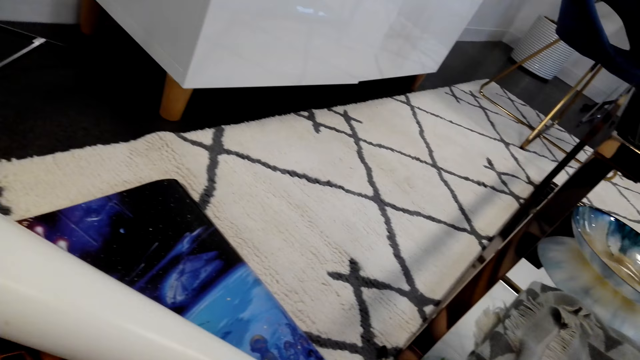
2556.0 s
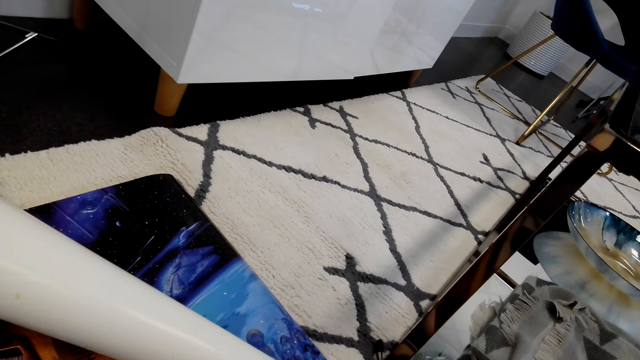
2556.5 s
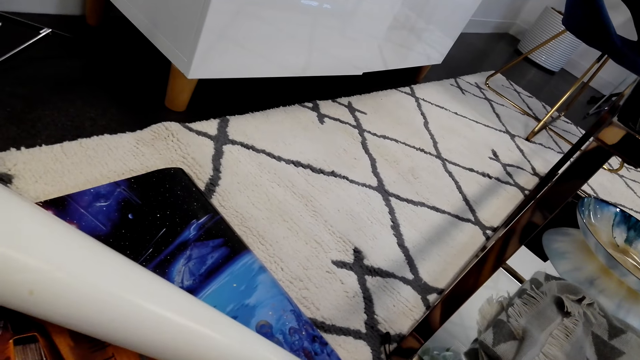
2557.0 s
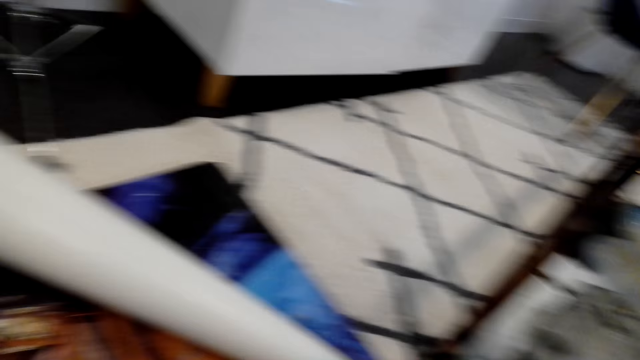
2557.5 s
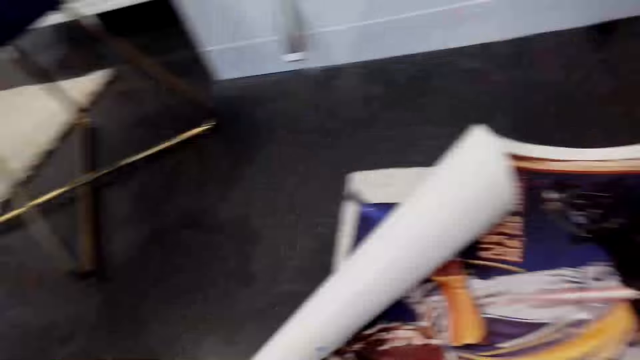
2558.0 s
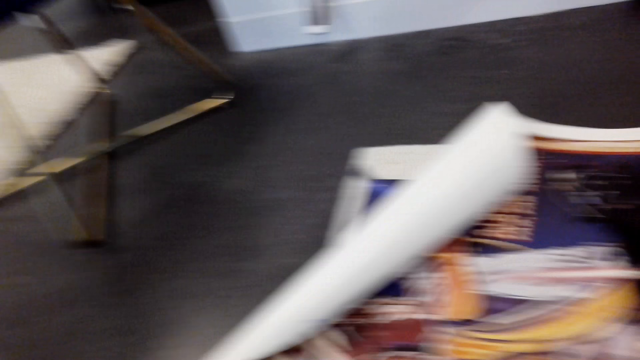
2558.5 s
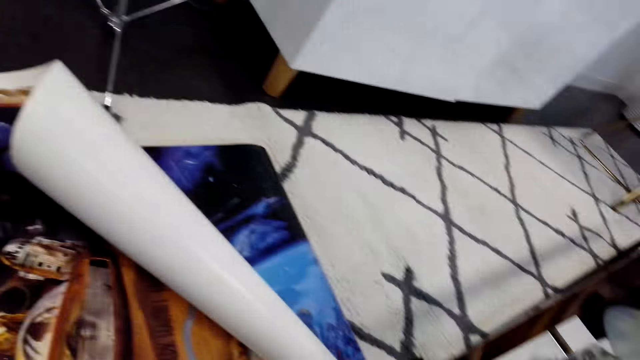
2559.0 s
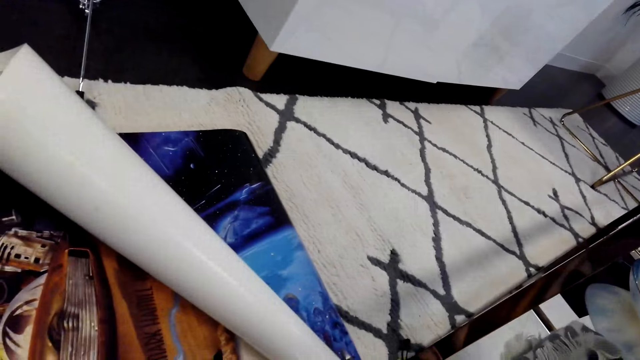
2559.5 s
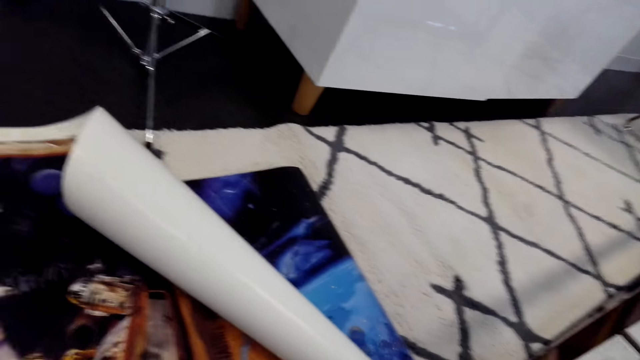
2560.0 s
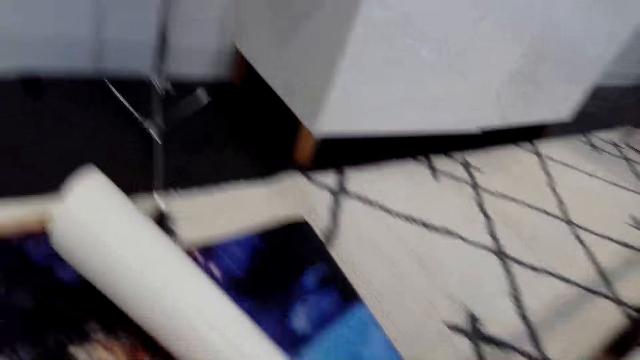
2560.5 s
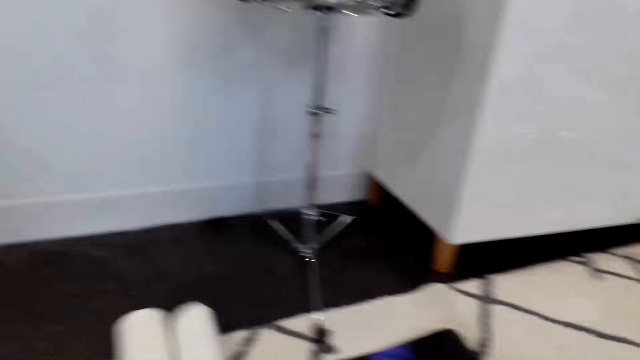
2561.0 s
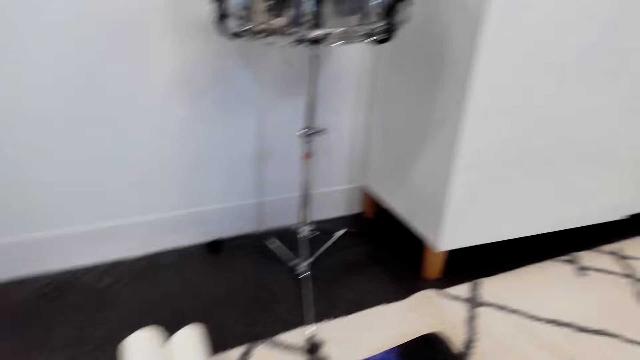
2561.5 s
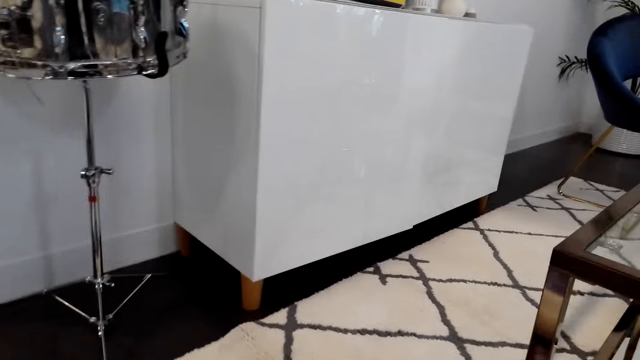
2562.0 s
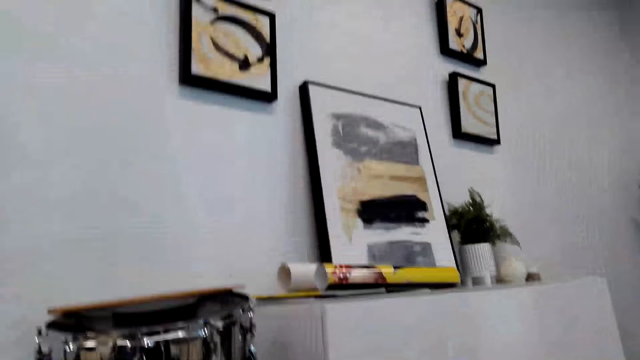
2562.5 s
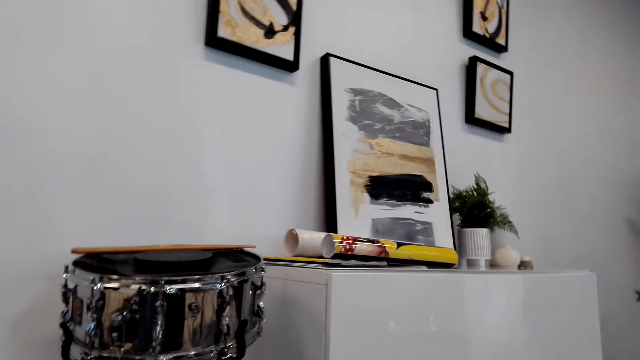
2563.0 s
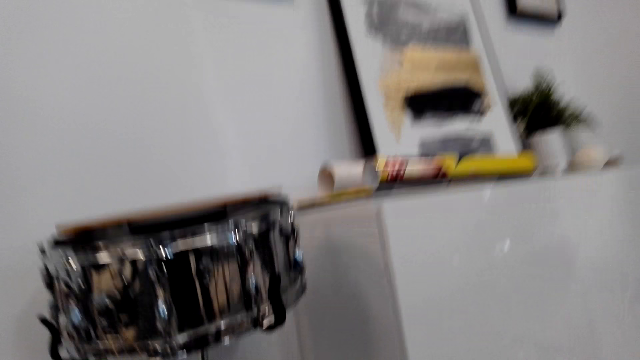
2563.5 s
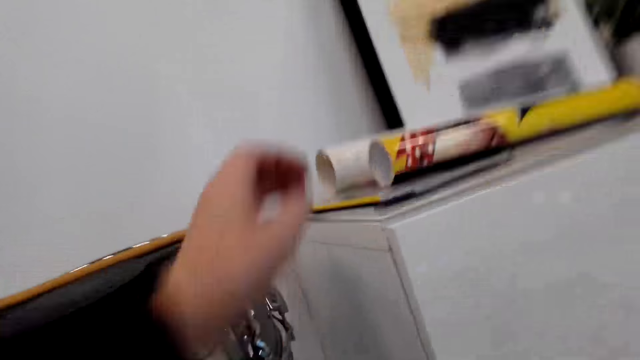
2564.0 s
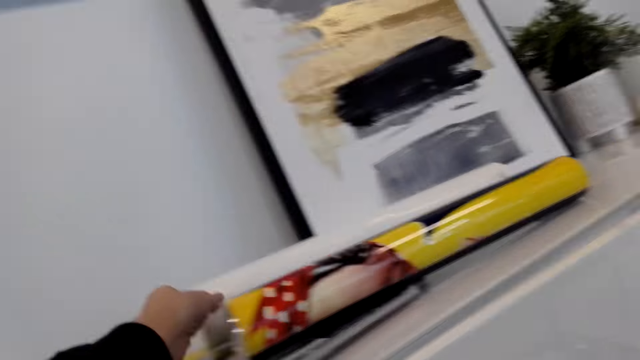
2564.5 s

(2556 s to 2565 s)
The camera wearer looks around. They fold the wall art paper. They walk around.

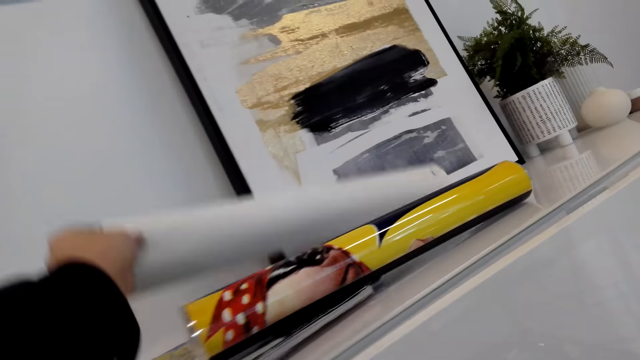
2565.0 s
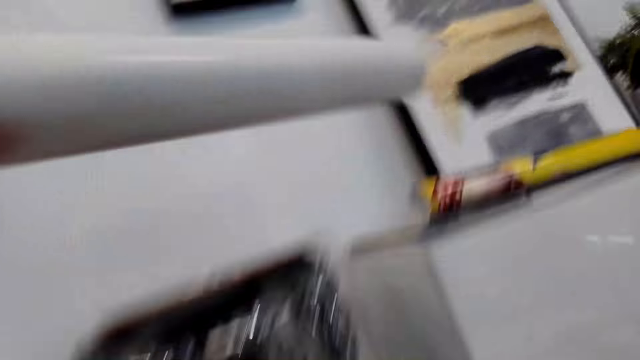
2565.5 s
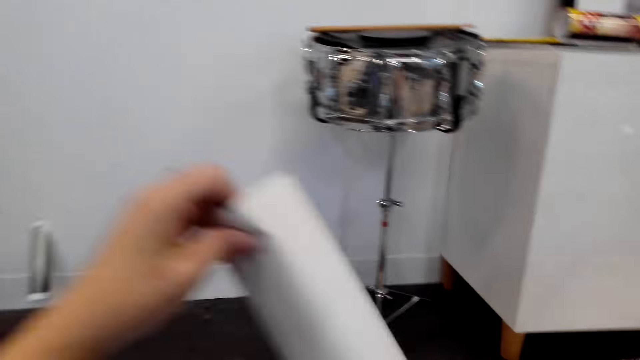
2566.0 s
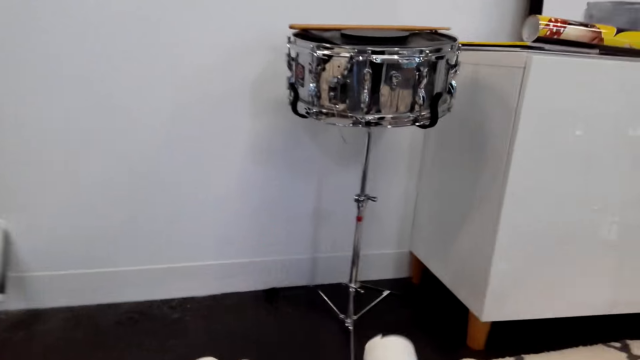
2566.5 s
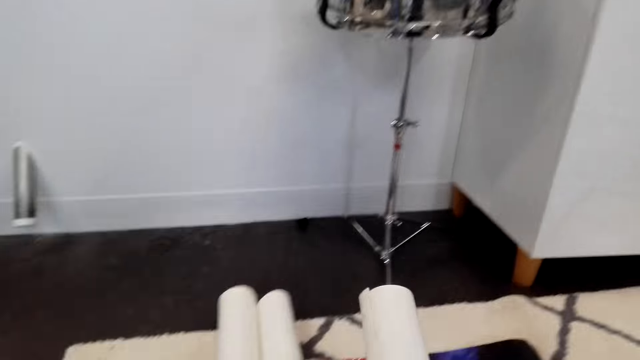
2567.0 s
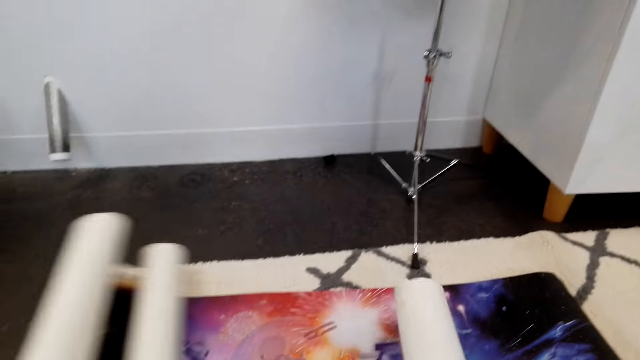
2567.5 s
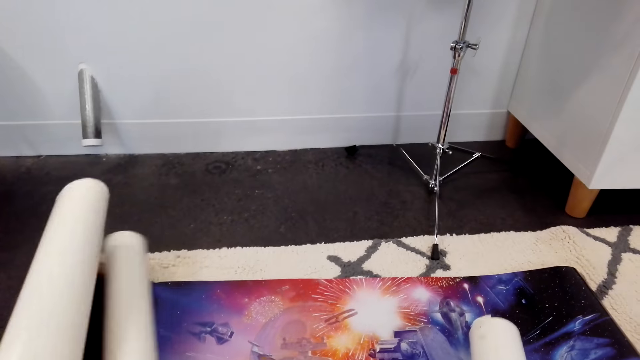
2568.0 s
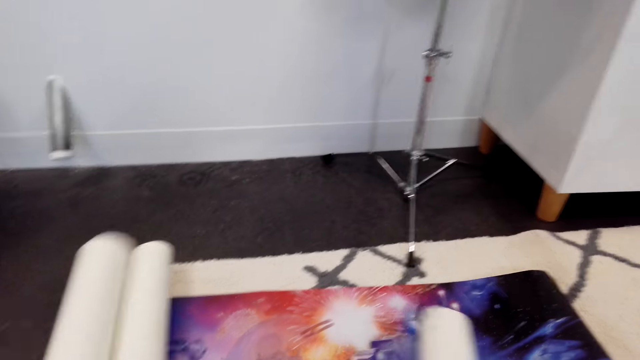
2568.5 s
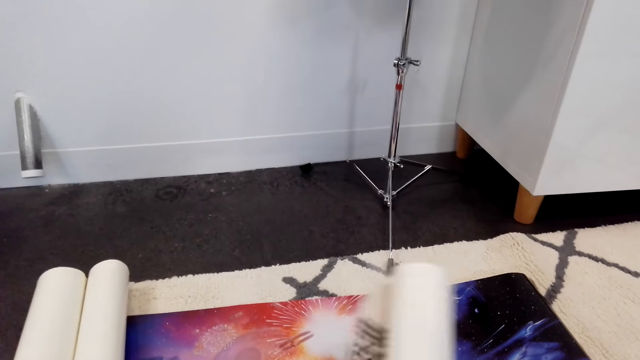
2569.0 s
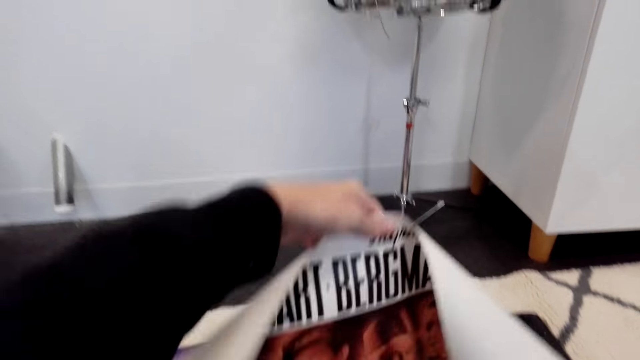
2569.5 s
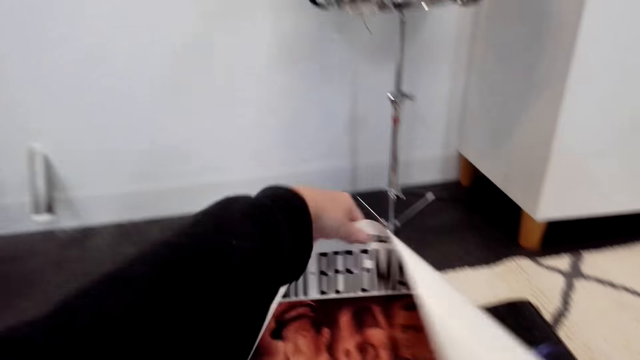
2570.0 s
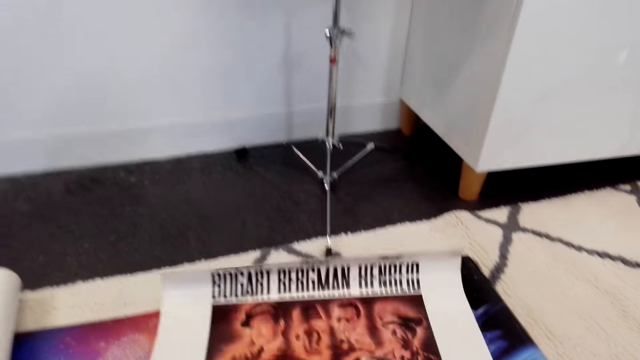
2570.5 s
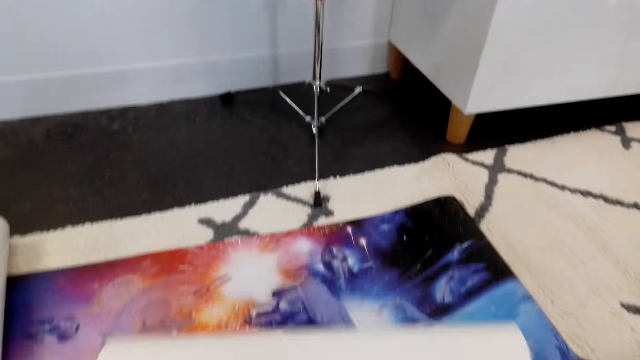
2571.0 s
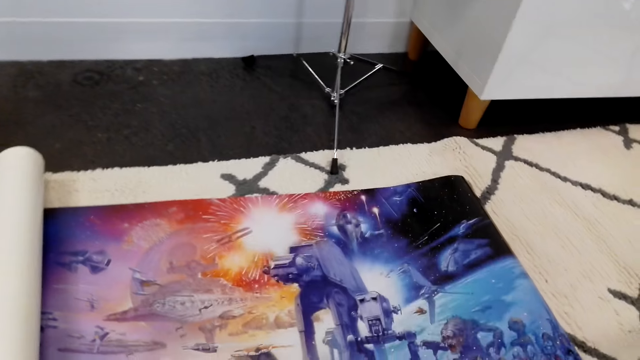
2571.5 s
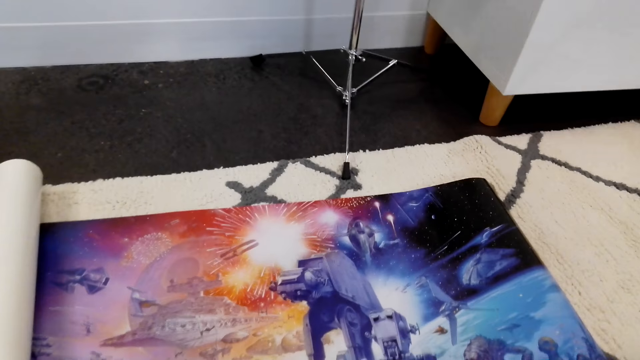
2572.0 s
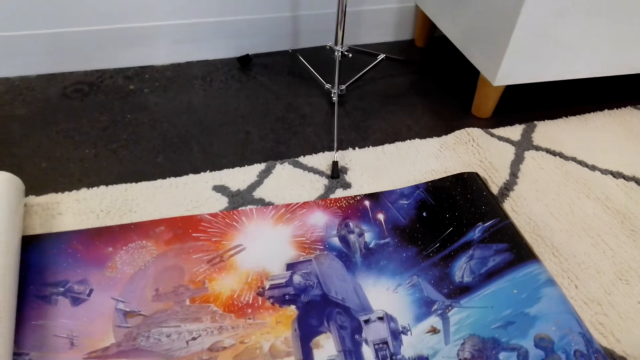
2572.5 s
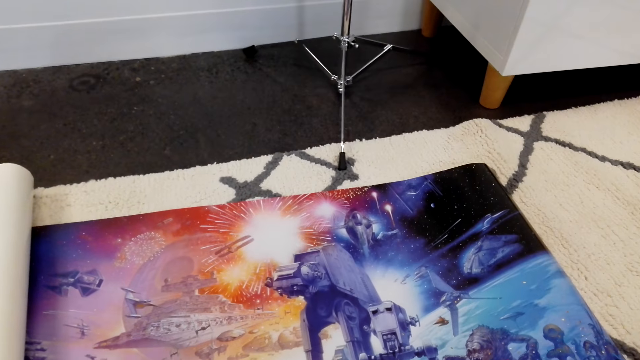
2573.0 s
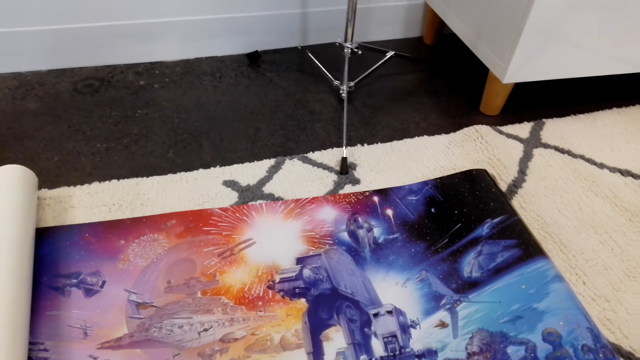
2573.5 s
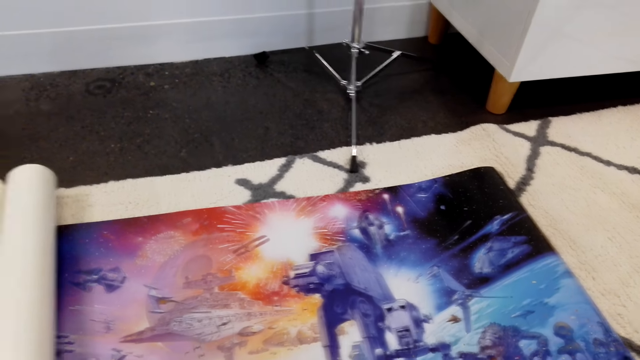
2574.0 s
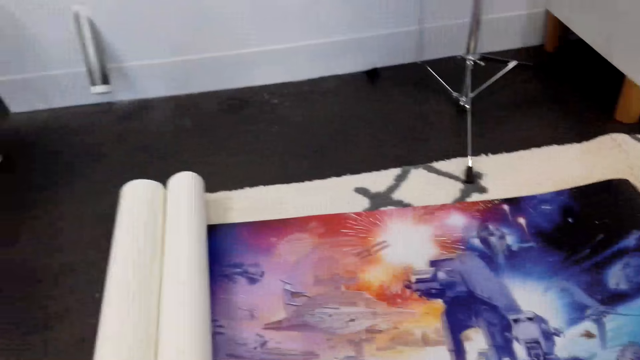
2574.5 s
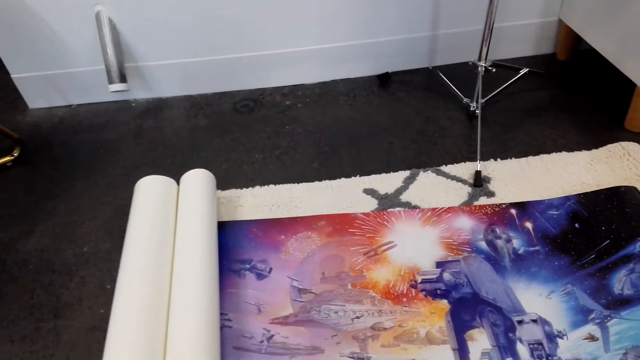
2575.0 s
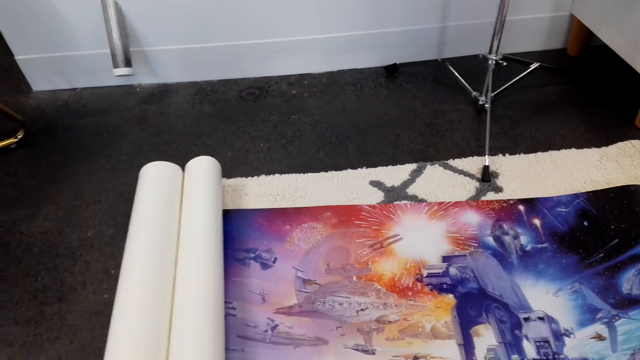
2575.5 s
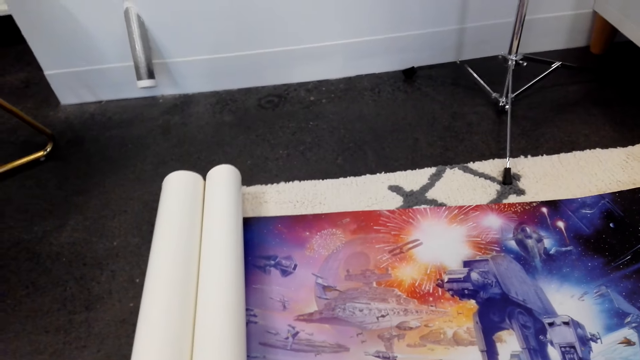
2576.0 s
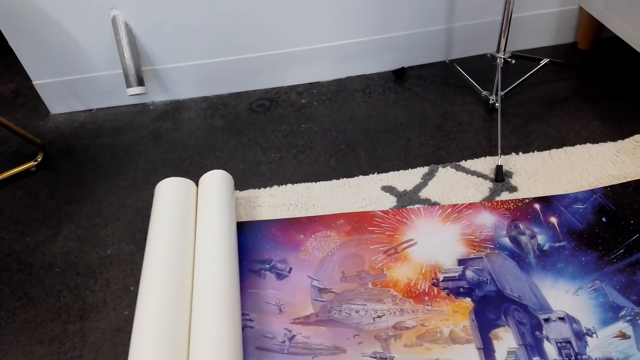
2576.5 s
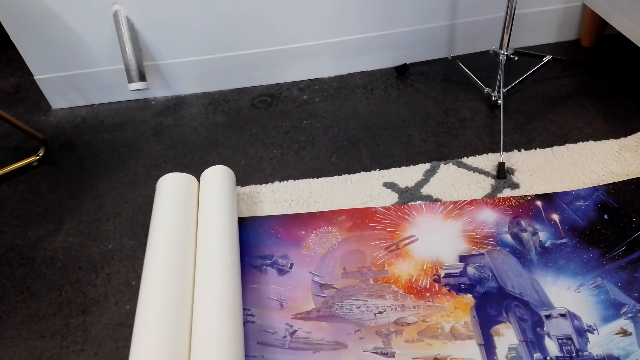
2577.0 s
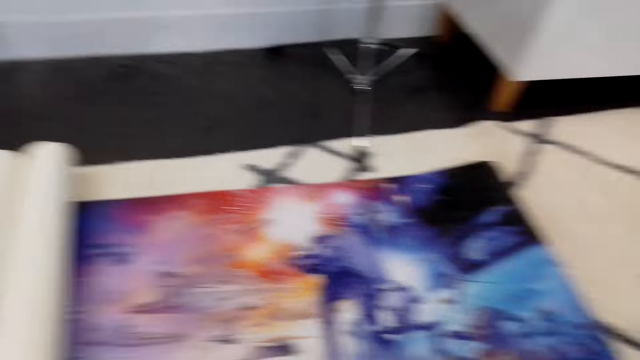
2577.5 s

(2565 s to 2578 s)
The camera wearer takes the wall art paper. They hold the wall art paper with both hands. They hold the wall art paper on the table. They push the wall art paper. They move the wall art paper on the table. They stretch the wall art paper on the table. They unfold the wall art paper. They look around.
